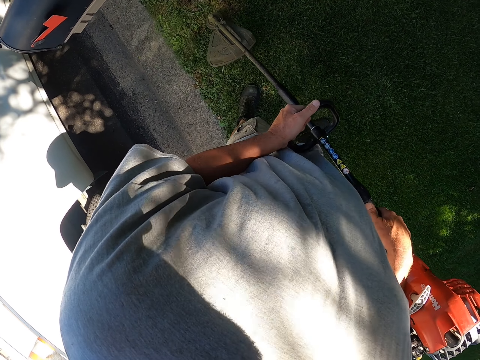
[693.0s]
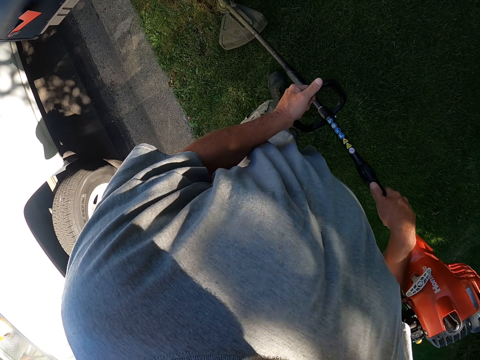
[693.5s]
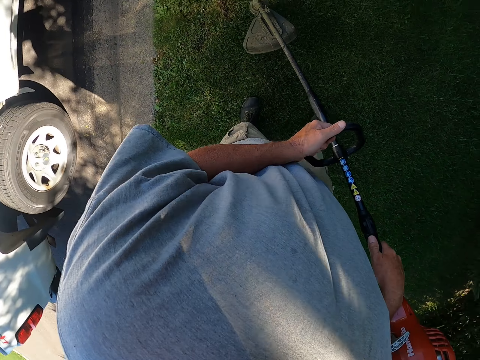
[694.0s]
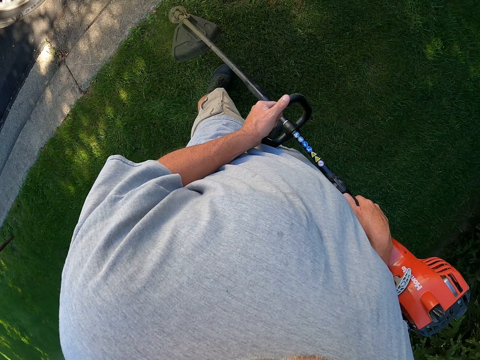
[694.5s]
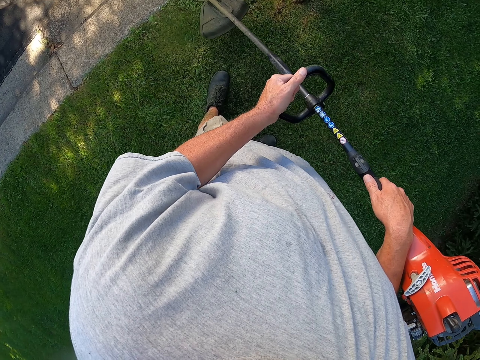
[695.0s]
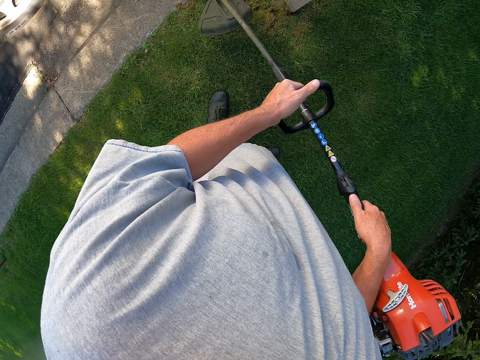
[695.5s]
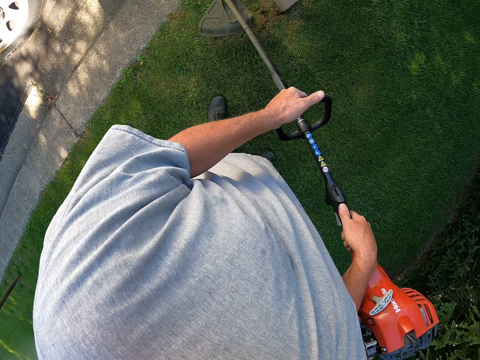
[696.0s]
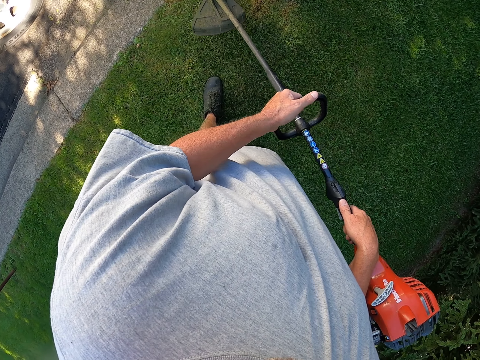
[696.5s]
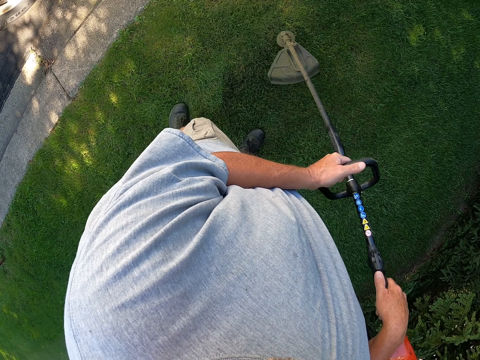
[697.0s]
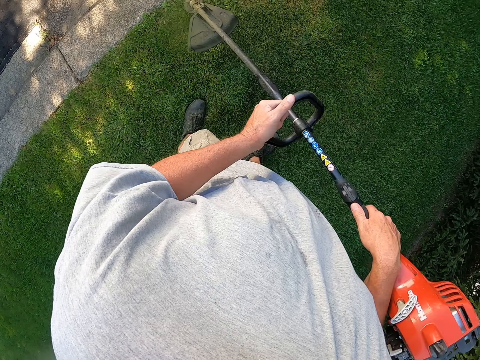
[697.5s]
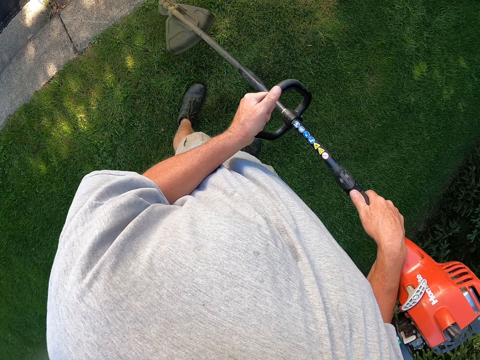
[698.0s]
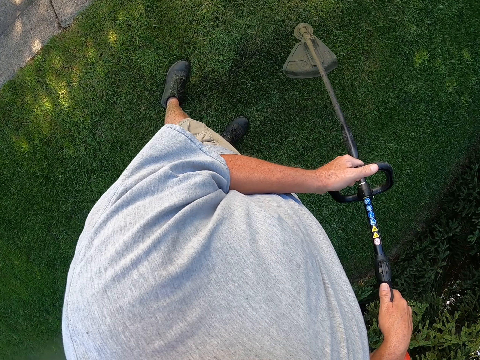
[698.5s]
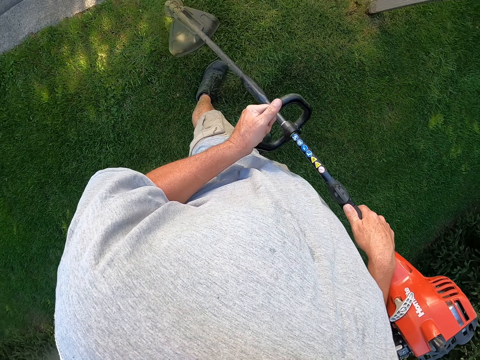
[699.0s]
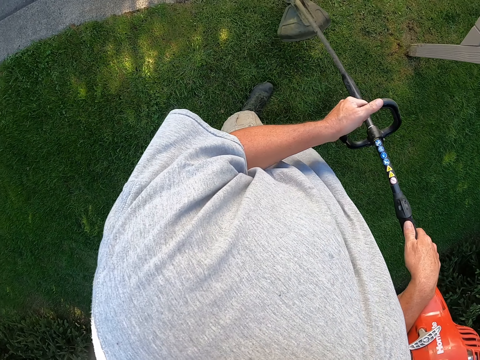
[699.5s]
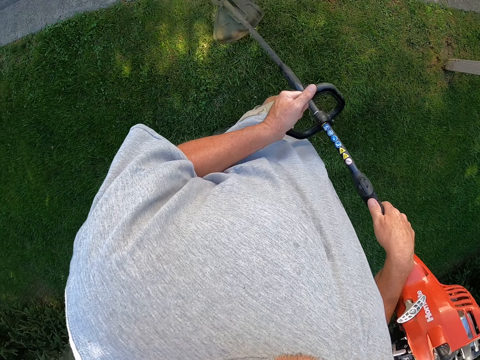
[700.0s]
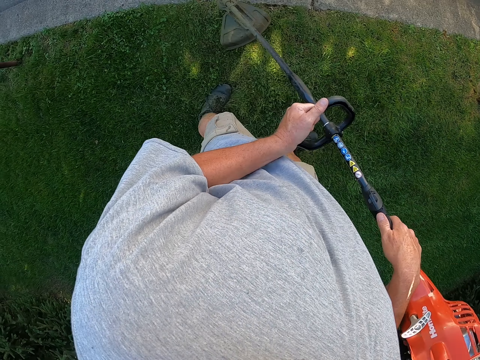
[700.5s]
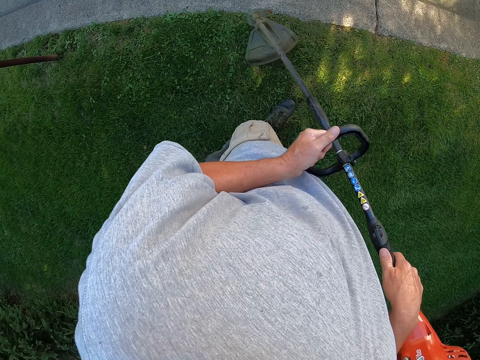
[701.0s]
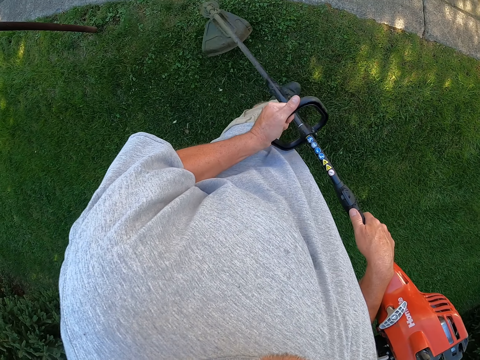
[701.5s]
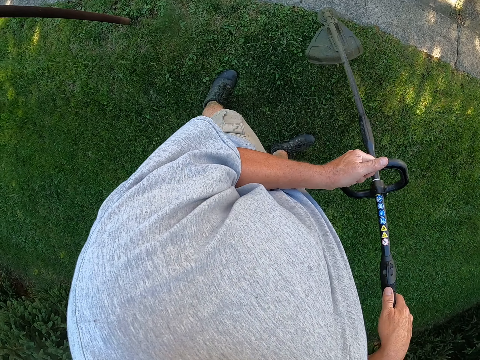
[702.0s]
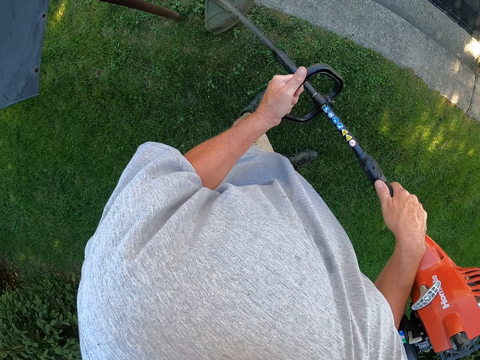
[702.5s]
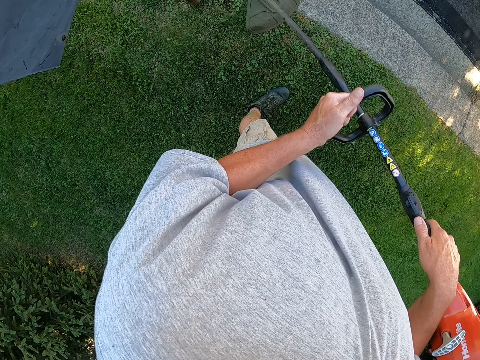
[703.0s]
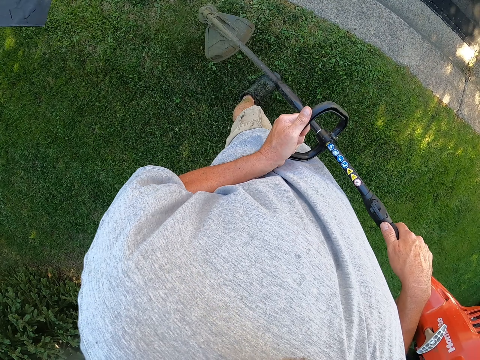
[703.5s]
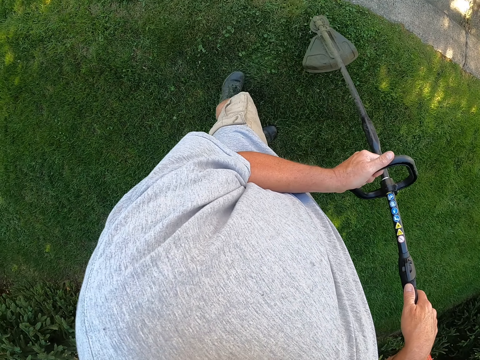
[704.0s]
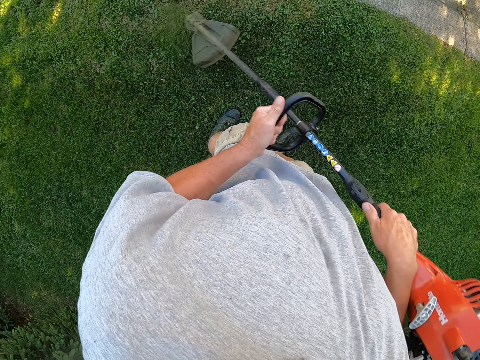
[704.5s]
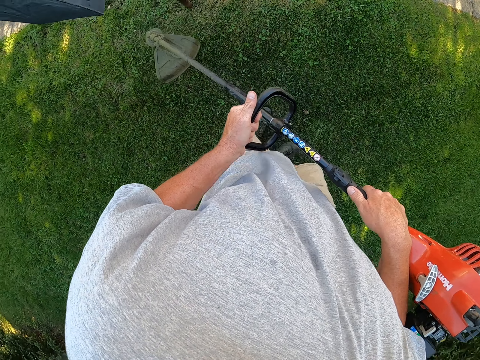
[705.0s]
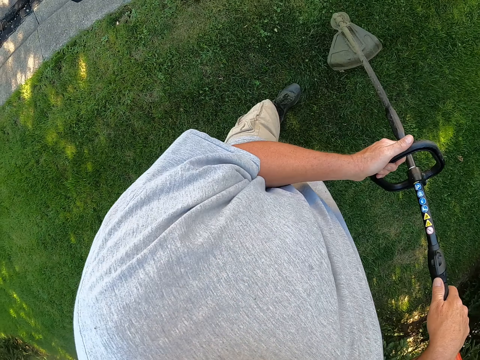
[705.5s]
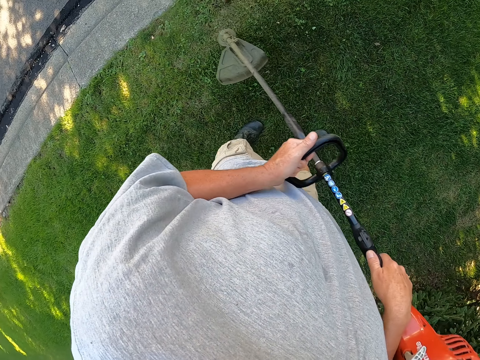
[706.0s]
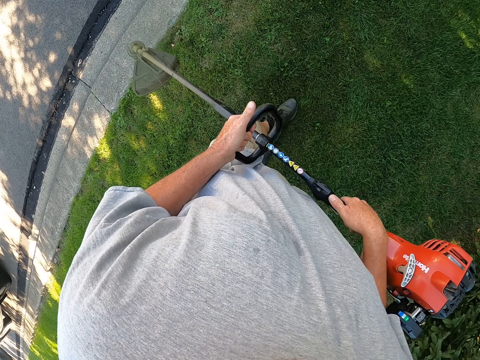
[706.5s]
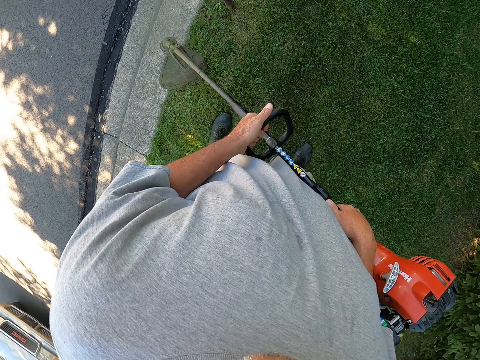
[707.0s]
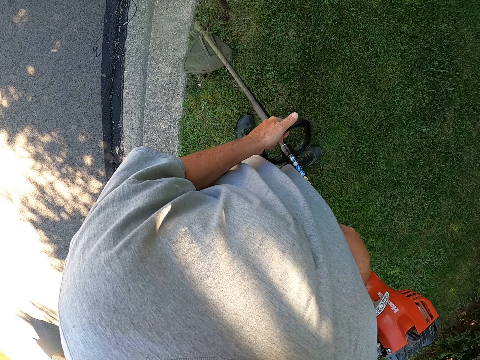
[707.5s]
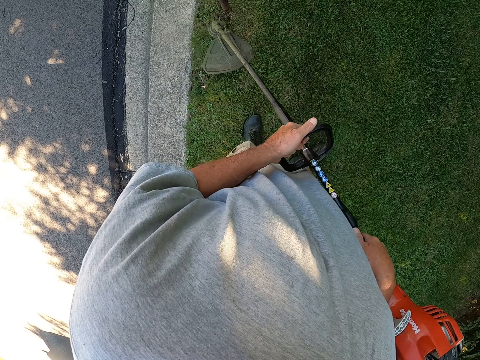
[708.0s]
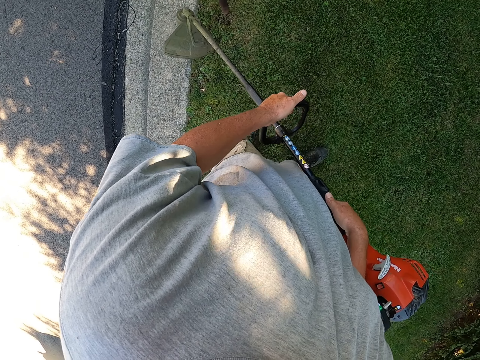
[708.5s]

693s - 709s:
The camera wearer cuts grass with a brush cutter repeatedly. They walk around the garden. They cut the grass with the brush cutter repeatedly.

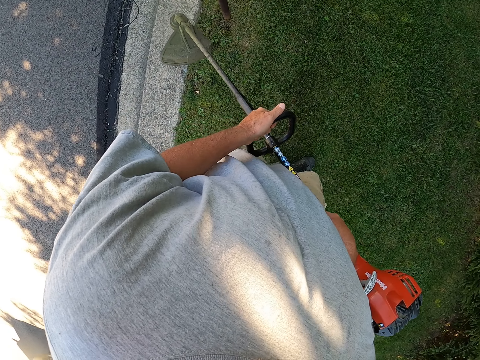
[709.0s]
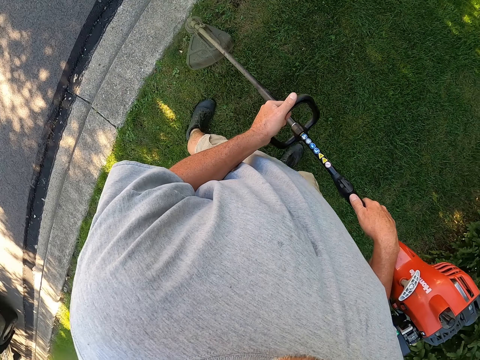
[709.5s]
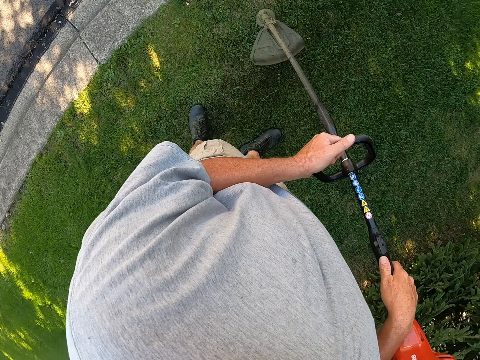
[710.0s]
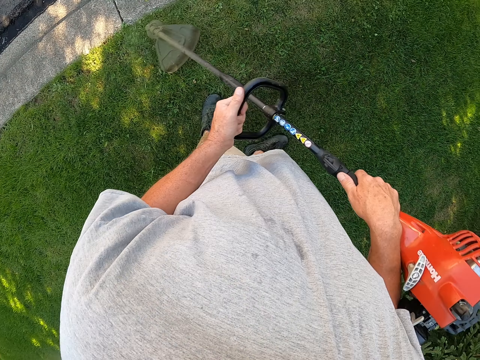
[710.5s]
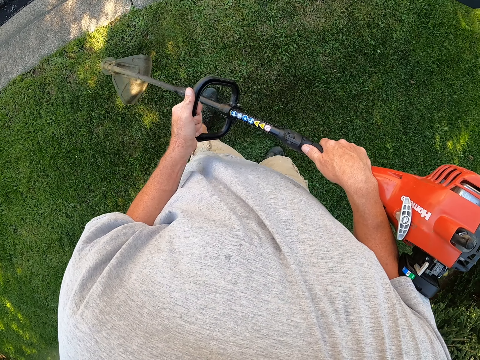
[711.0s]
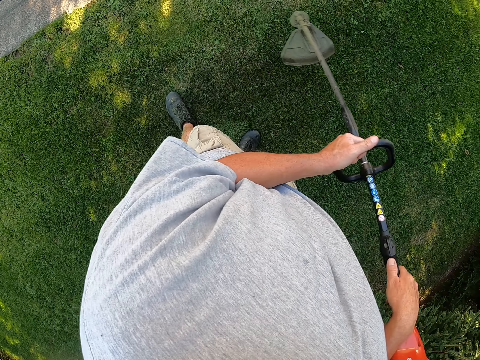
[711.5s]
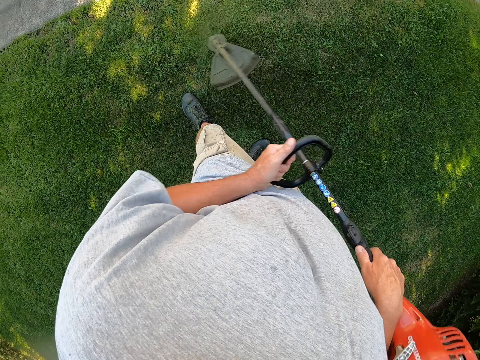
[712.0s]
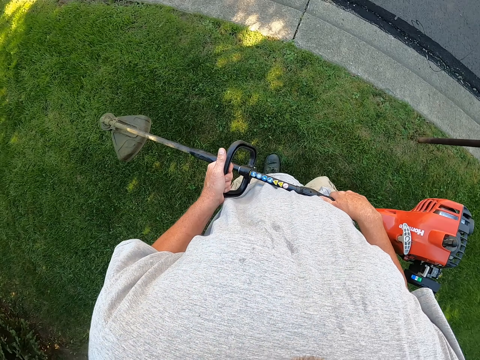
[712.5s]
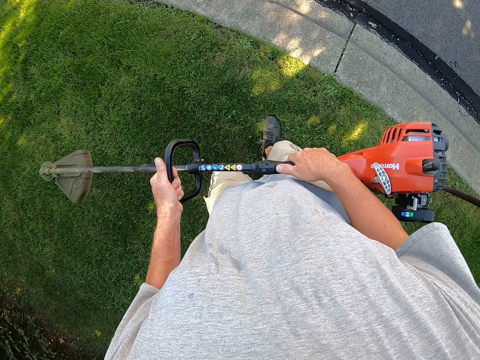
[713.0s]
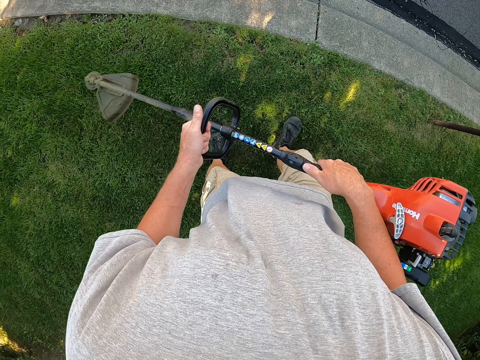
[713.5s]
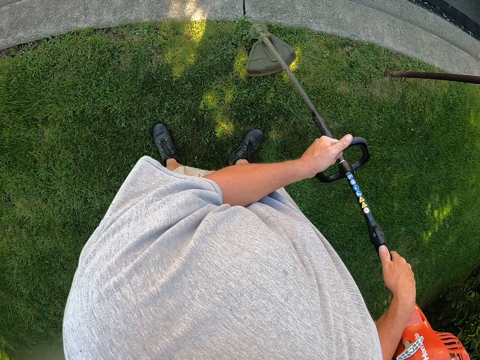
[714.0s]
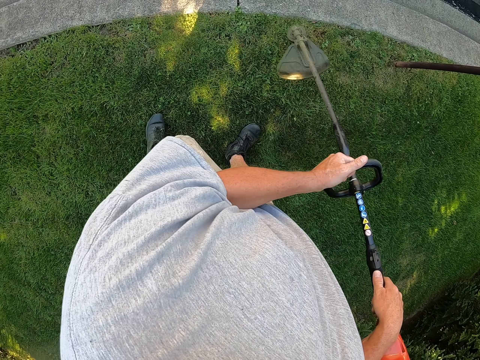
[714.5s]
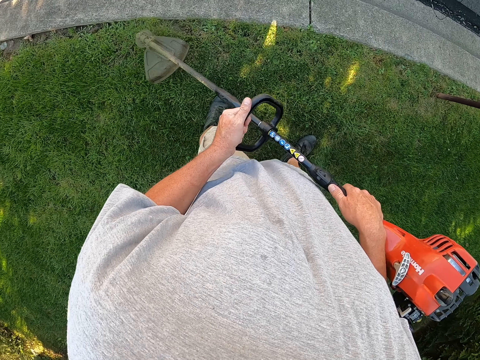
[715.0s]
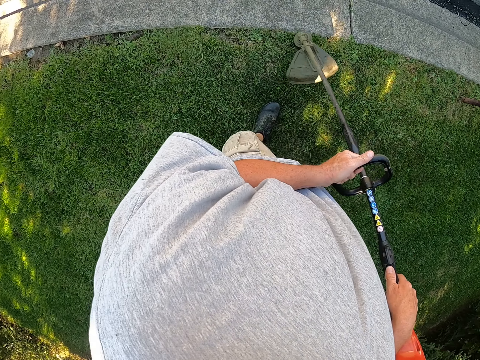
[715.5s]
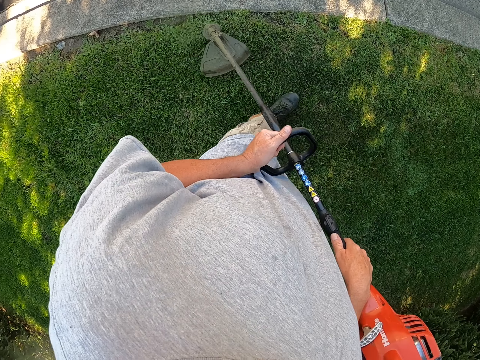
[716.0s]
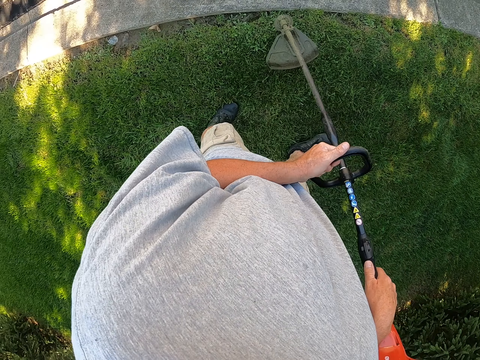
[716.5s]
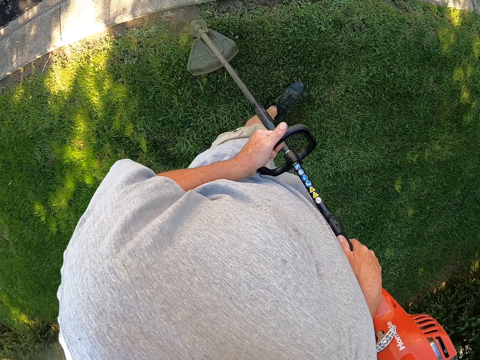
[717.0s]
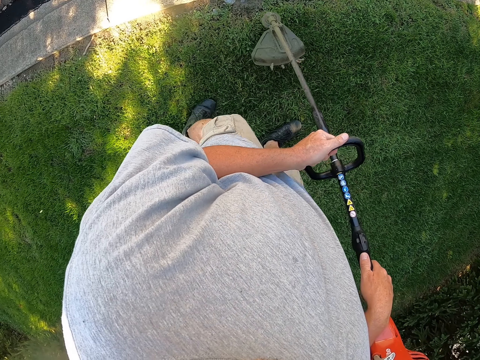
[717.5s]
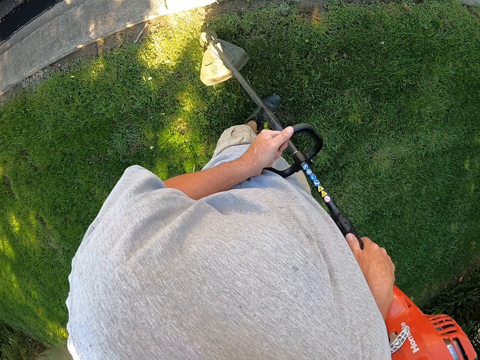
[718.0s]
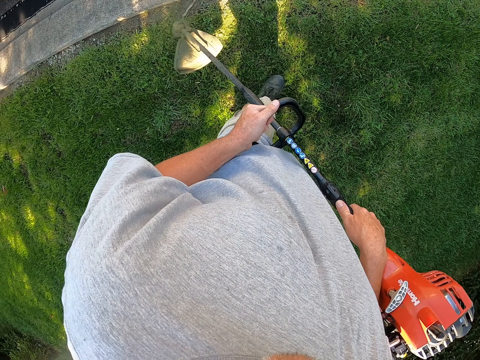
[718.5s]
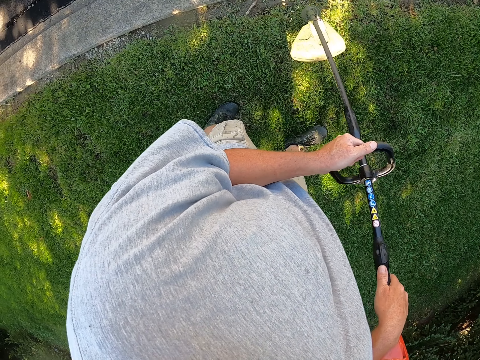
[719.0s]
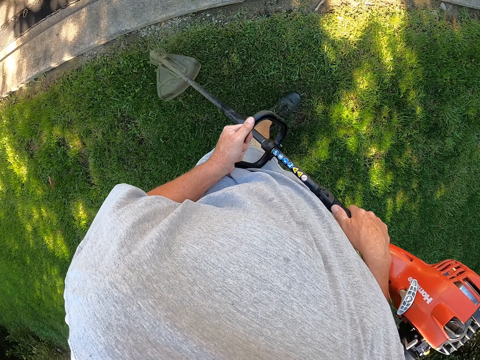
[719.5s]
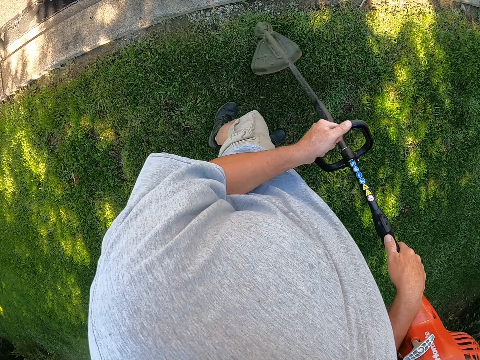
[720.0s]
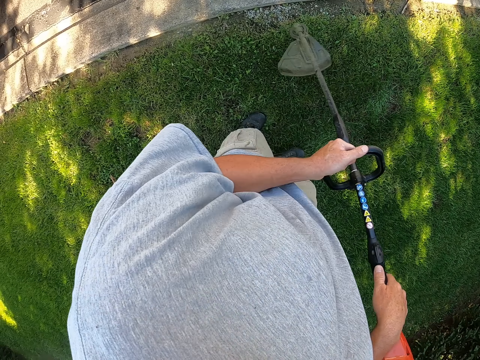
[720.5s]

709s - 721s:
The camera wearer cuts grass with a brush cutter. They cut grass again. They walk around the garden. They cut grass with the brush cutter. They walk around the garden. They cut grass with the brush cutter. They cut grass again.
